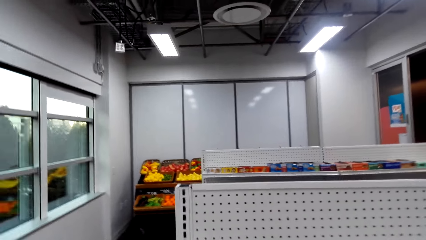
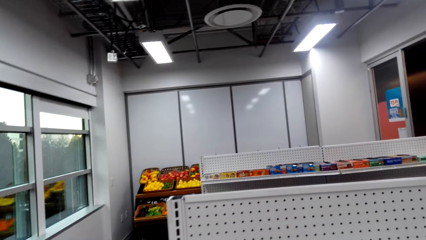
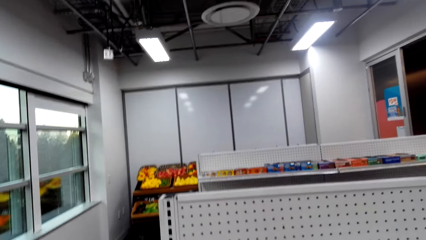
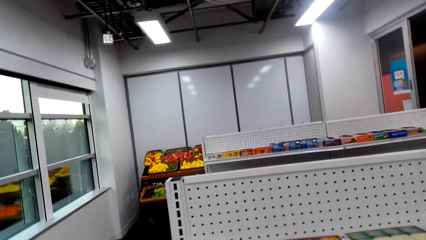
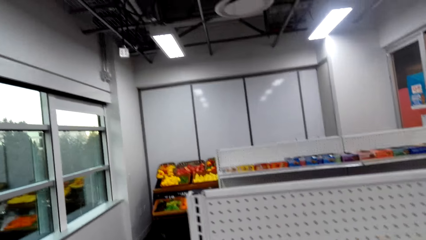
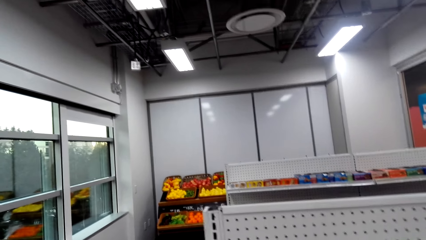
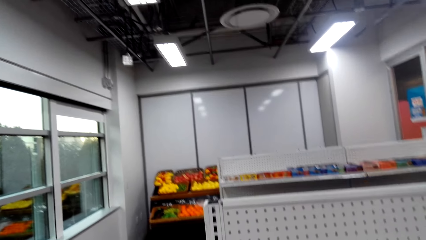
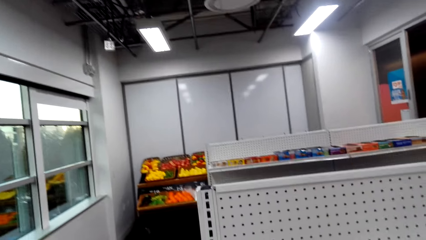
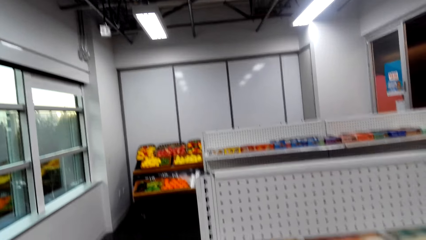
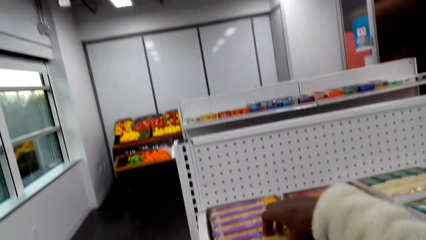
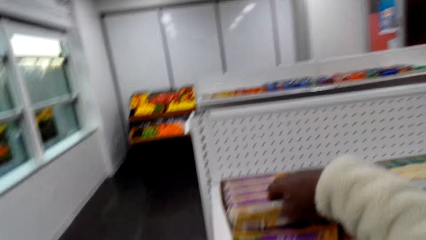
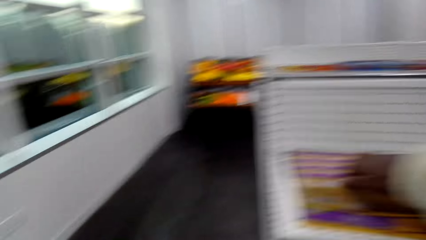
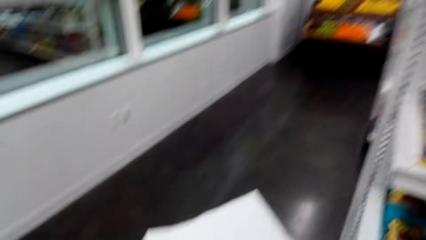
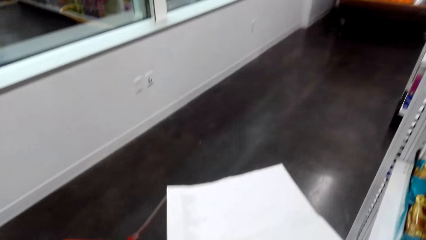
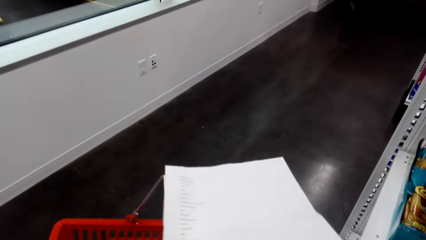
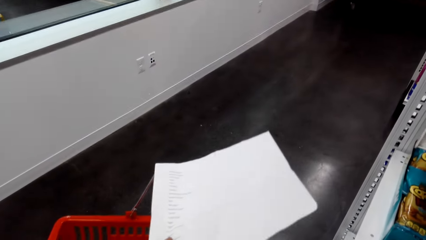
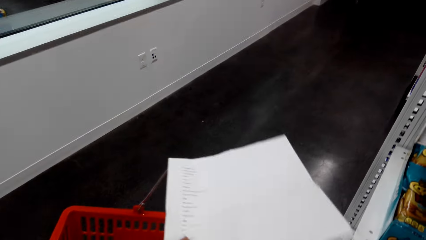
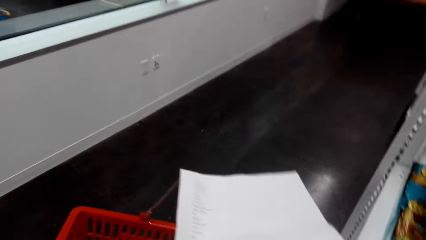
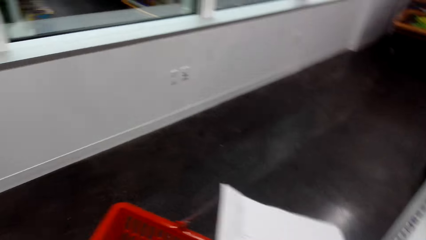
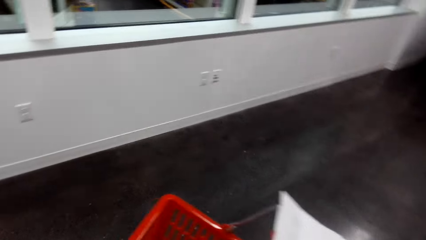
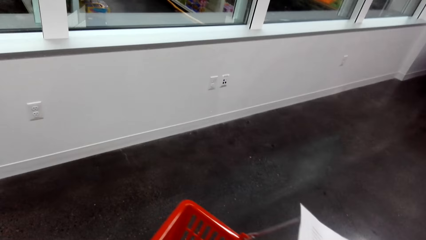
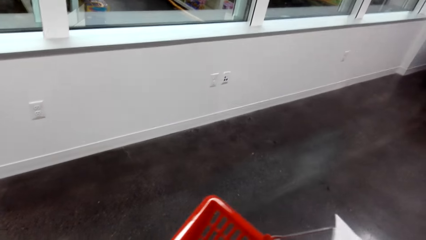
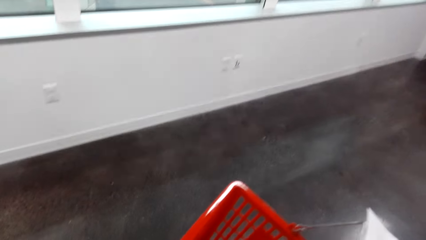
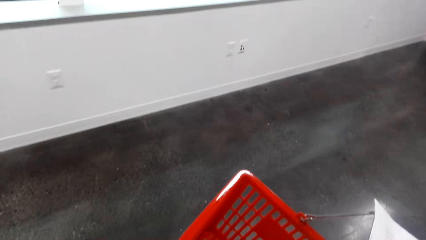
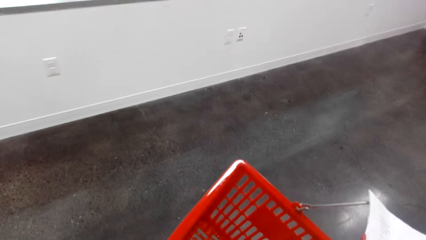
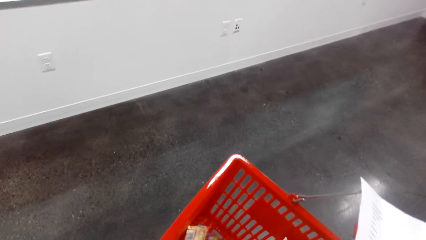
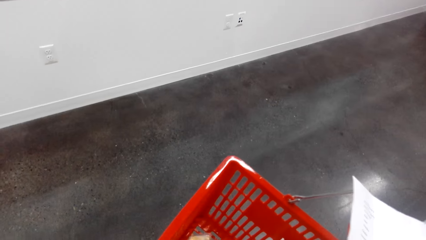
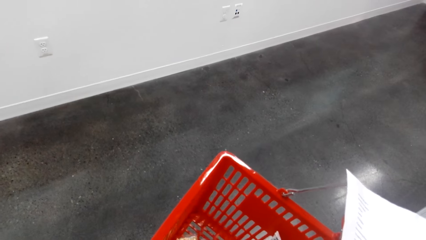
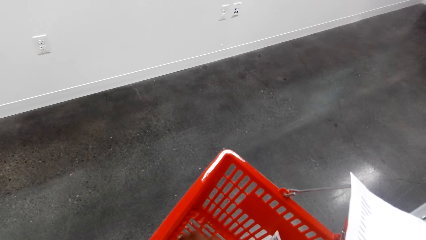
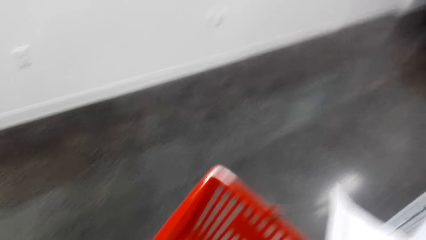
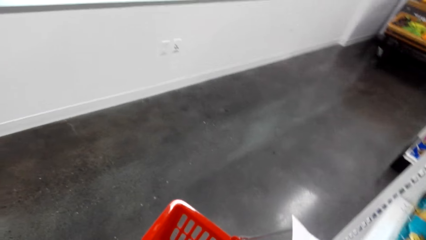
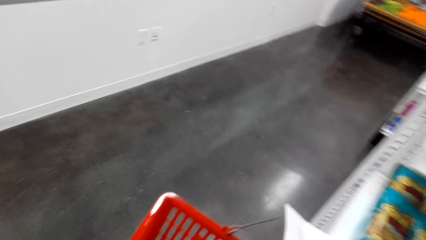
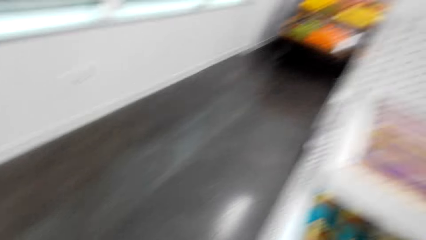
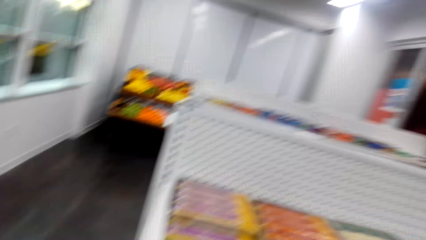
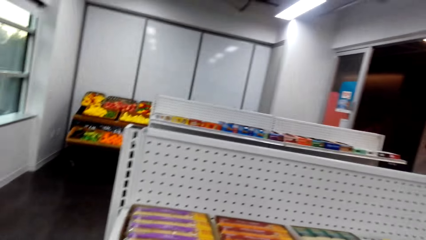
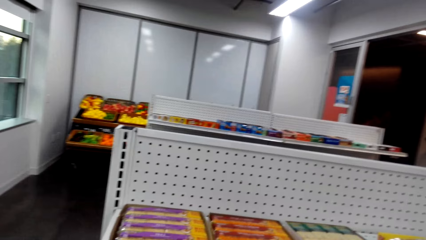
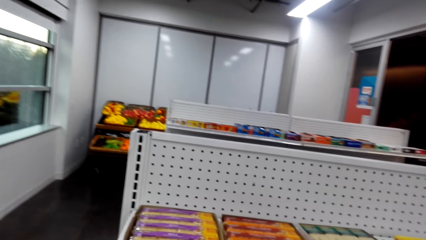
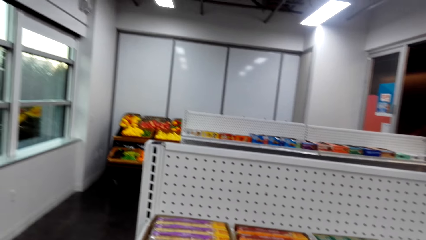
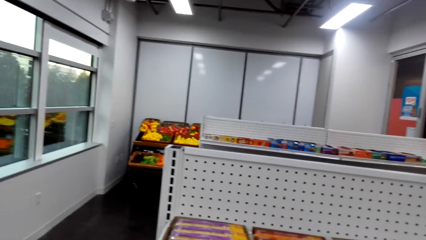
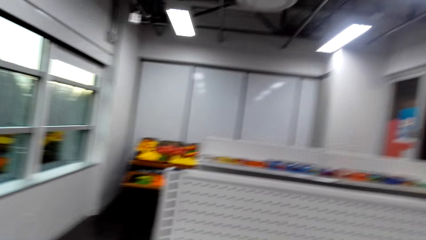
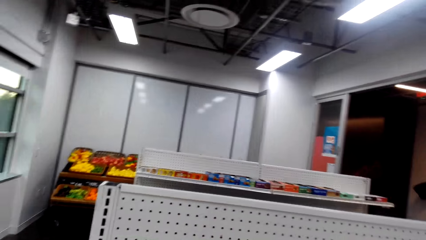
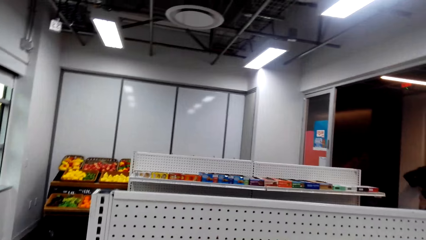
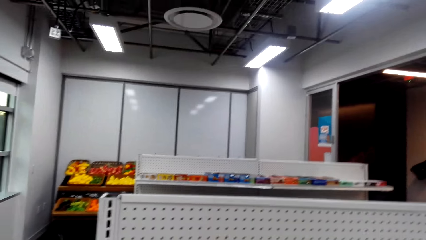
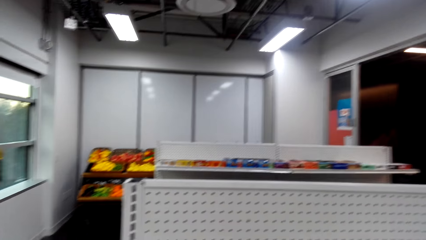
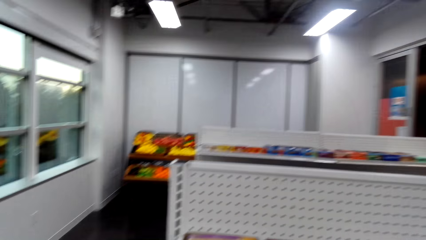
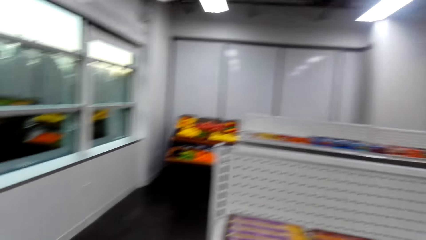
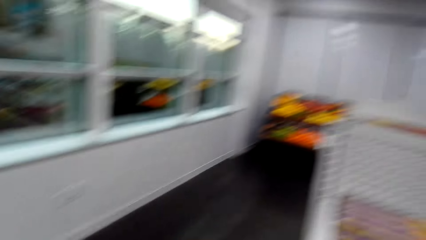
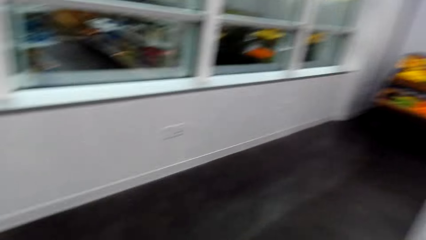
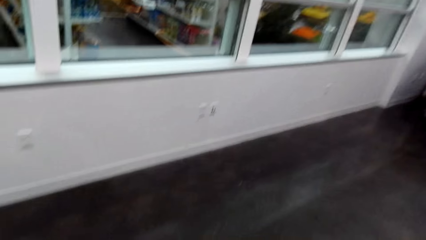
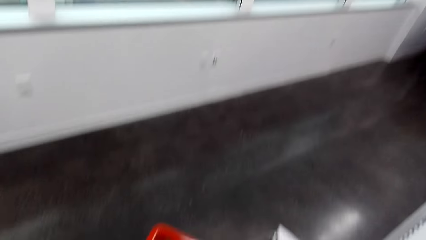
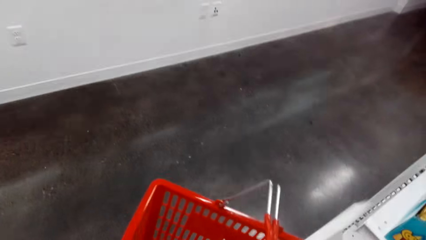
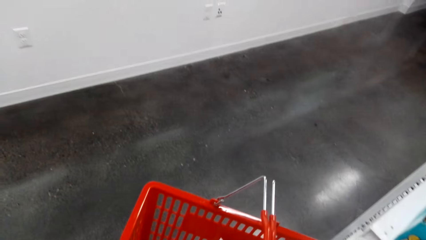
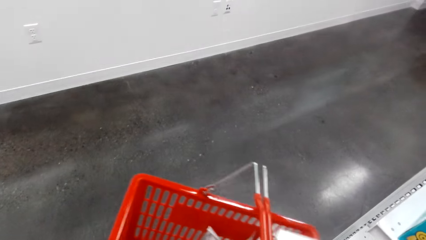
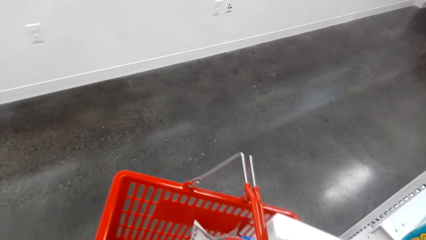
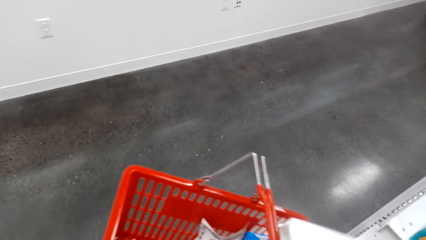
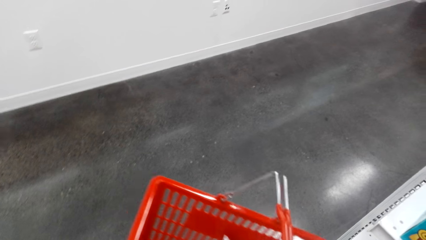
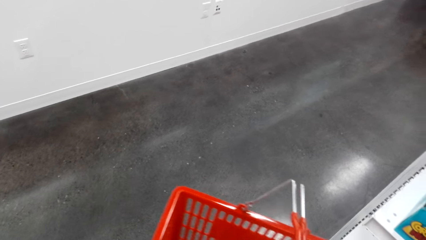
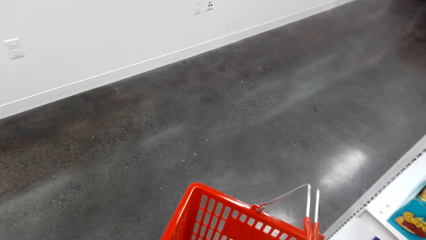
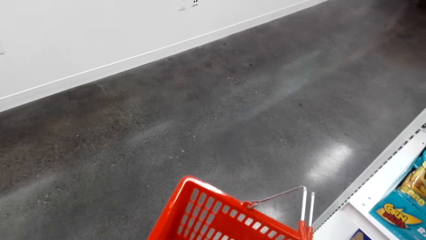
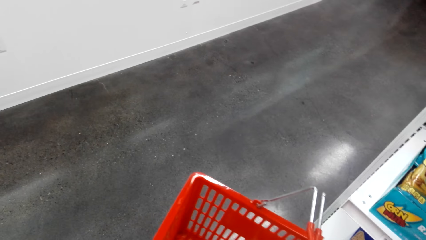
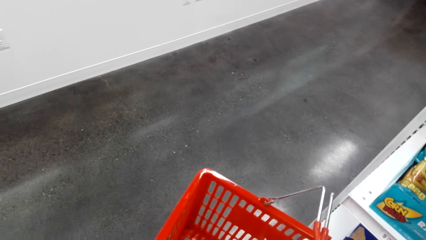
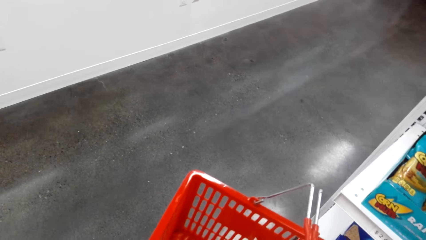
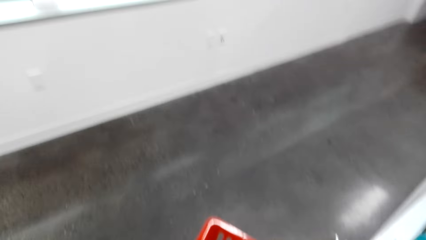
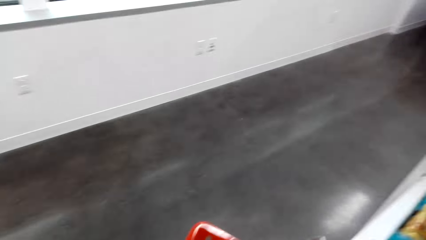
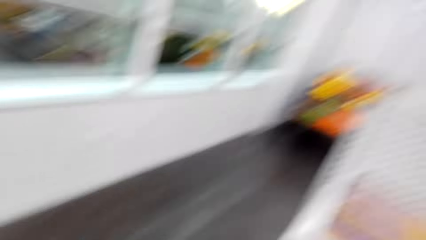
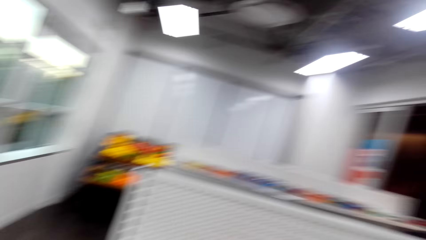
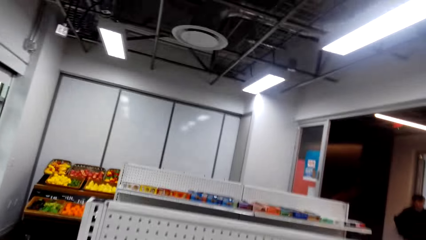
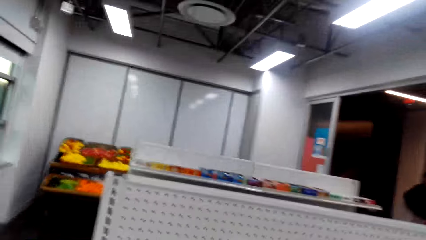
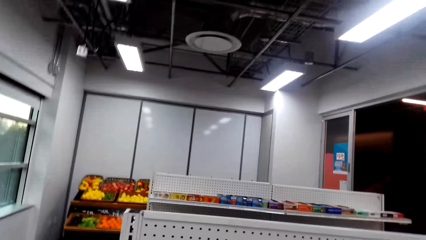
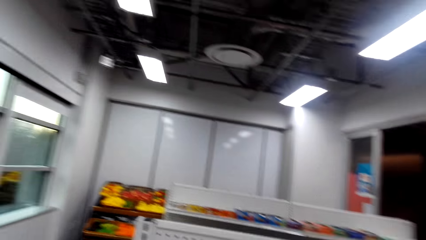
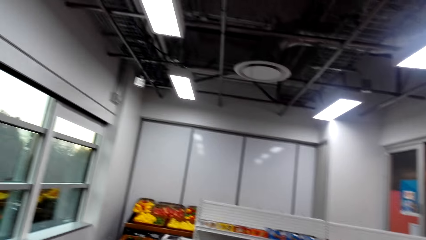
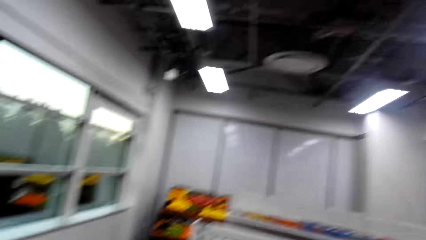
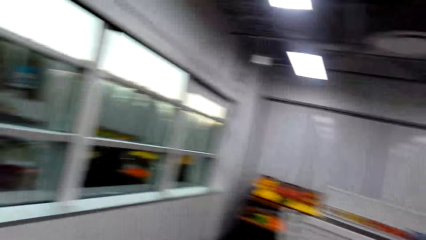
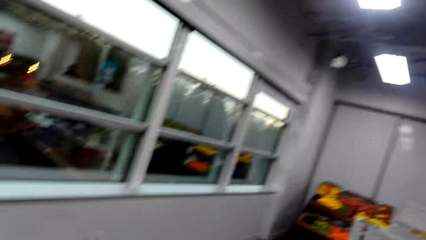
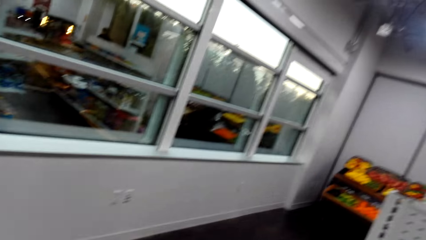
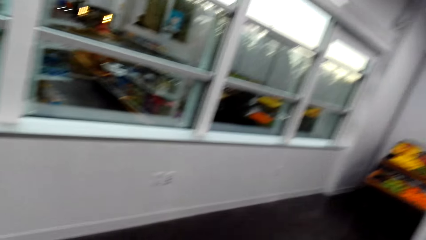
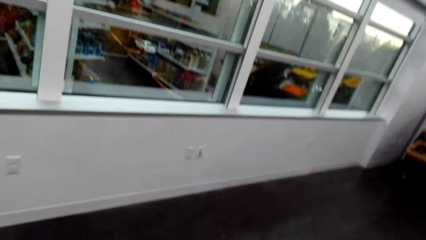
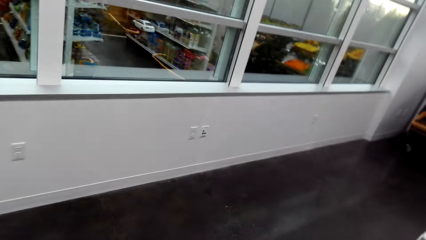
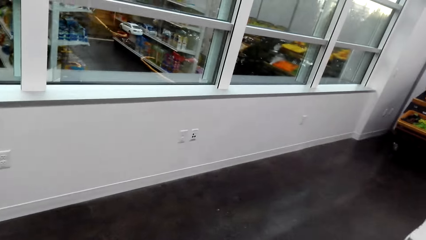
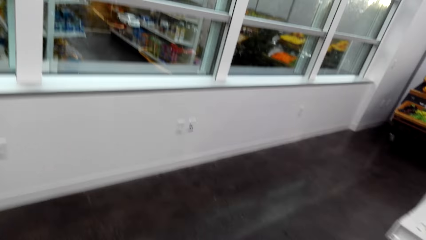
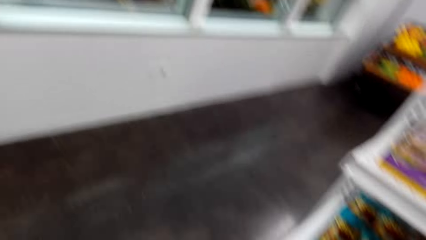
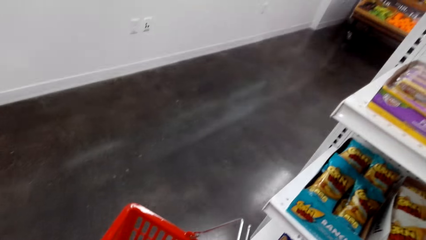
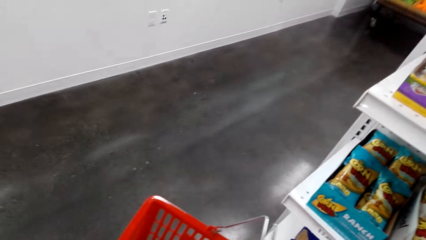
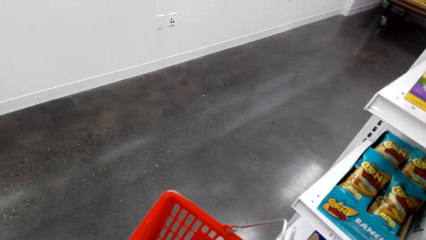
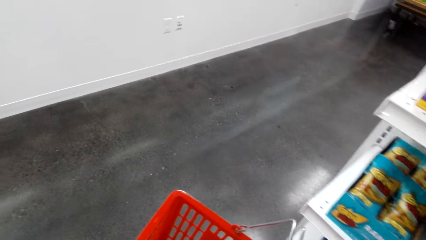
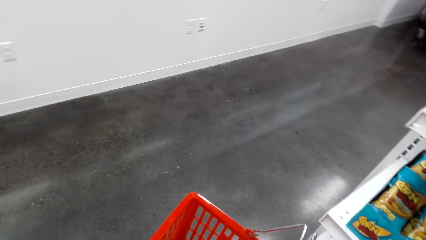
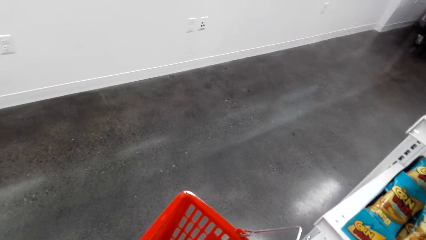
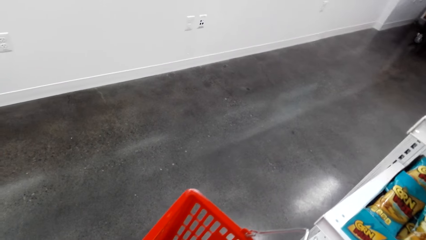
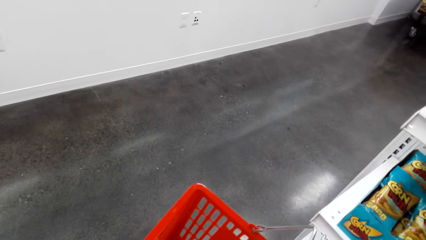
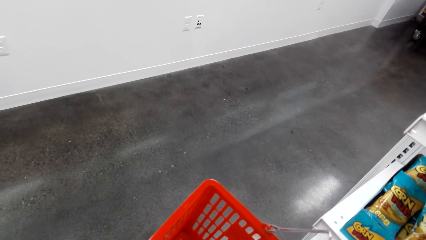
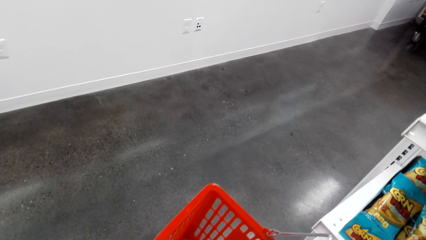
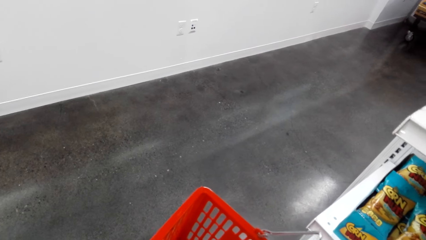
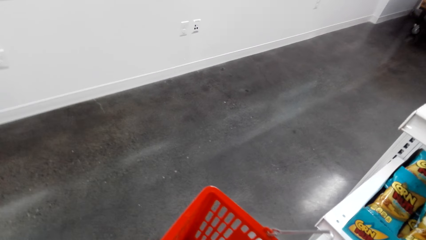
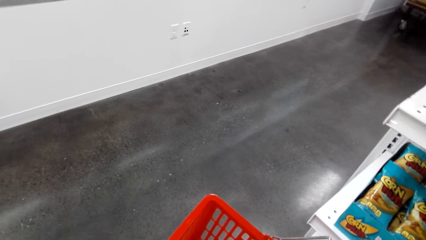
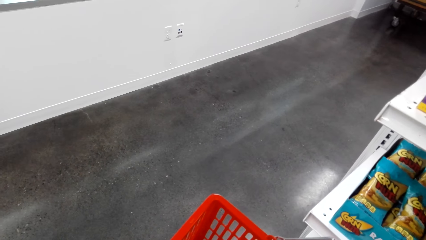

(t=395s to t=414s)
The camera wearer picks up chocolate. They put something in the supermarket basket. They look around in the supermarket, look around in the supermarket, and adjust items in the supermarket basket.
